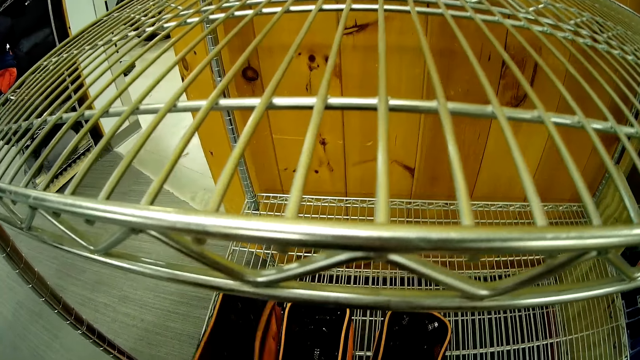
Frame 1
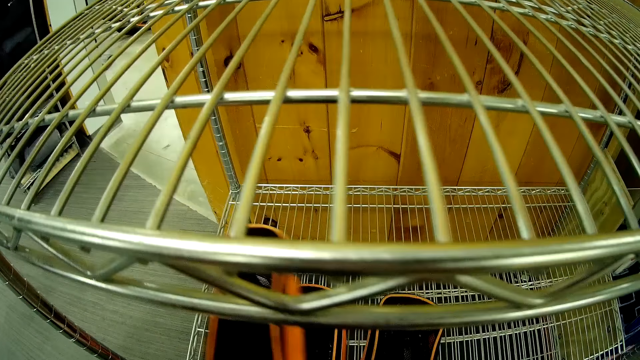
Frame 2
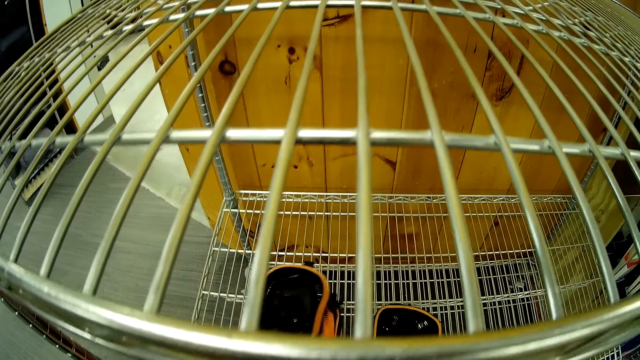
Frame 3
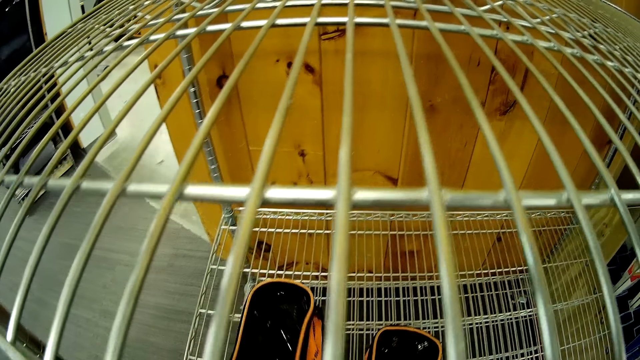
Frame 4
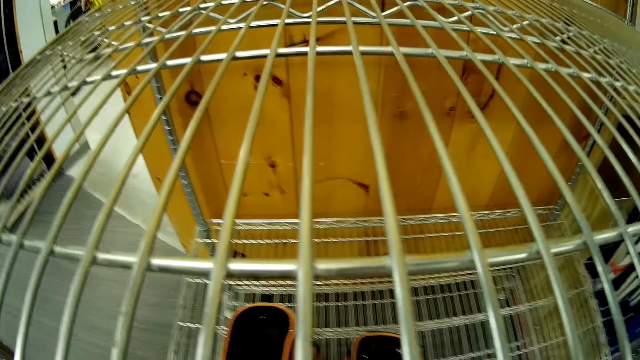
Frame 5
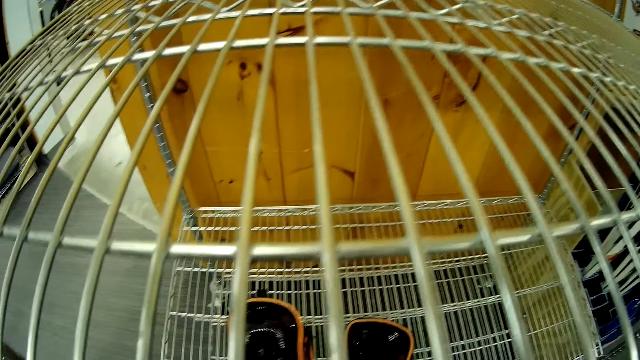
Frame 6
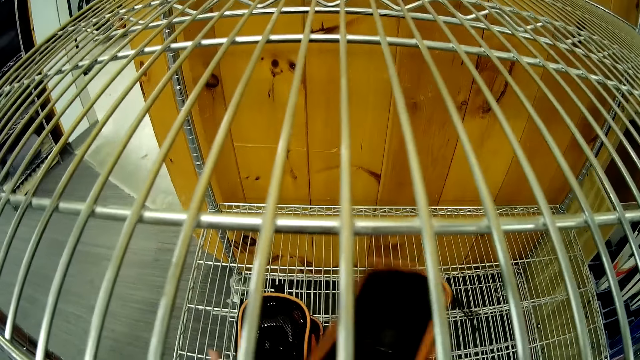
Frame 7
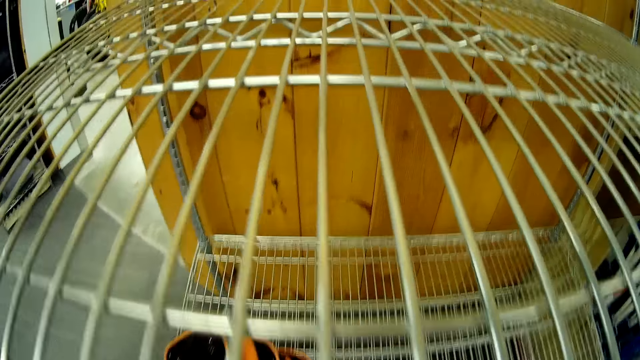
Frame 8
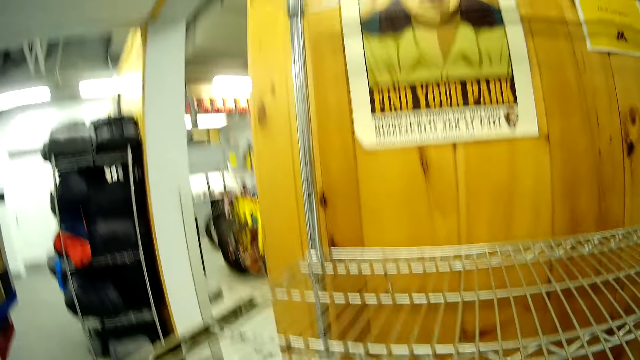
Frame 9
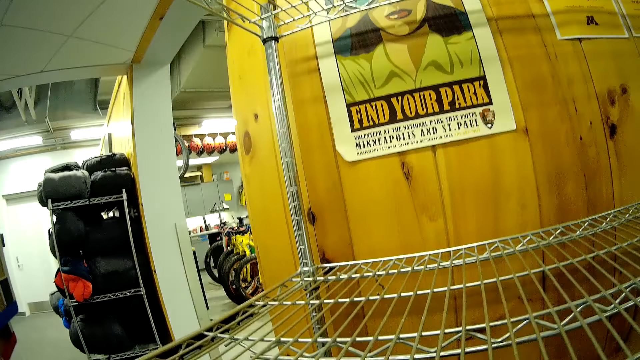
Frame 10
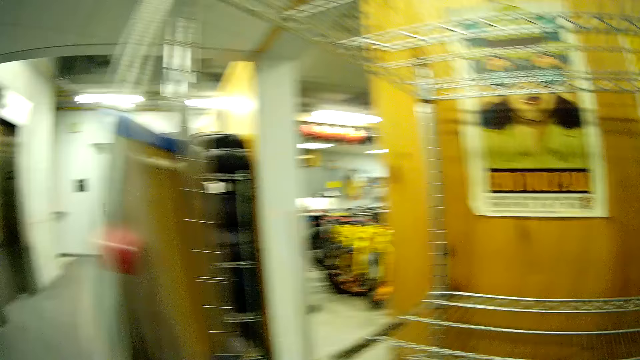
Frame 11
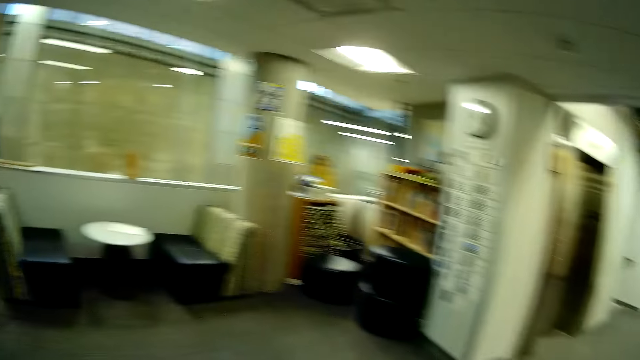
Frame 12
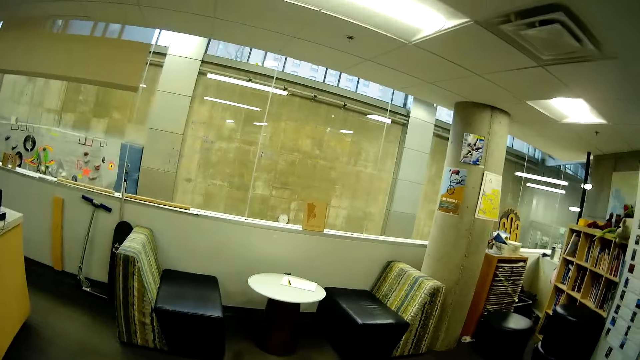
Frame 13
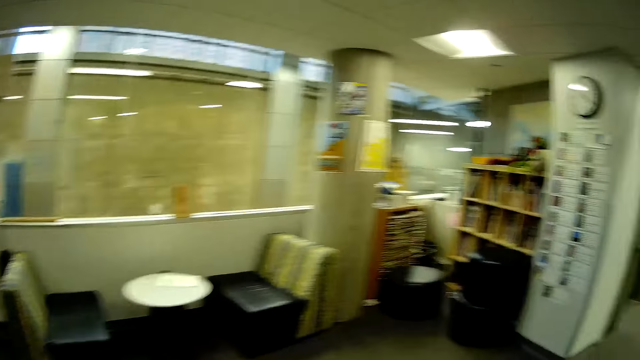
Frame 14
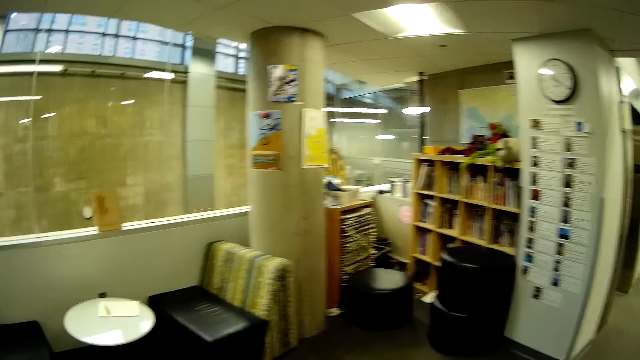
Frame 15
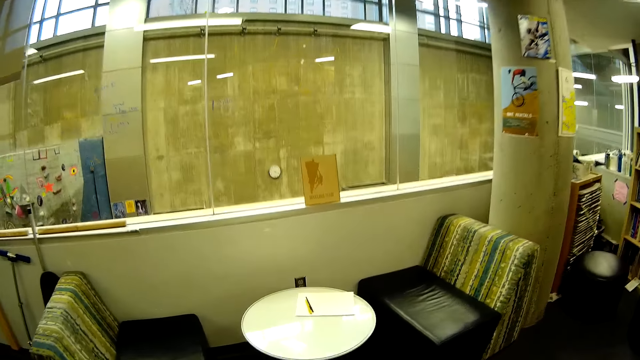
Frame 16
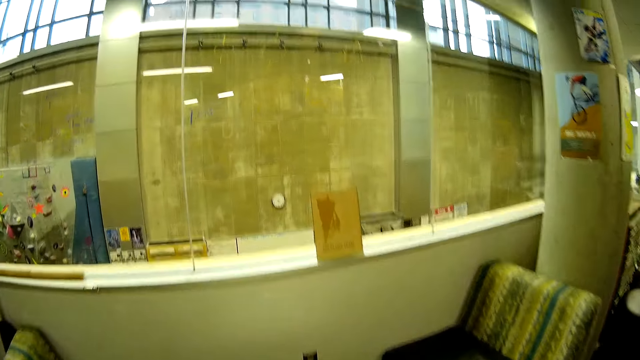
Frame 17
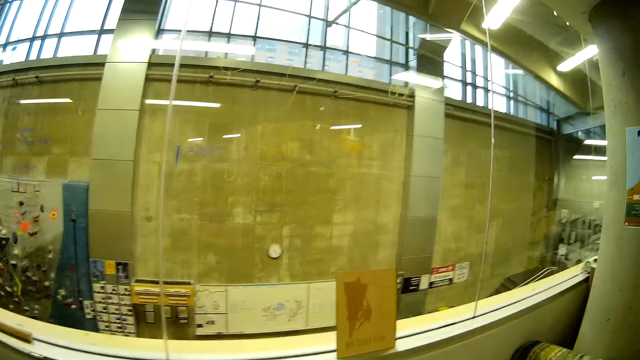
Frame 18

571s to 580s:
The camera wearer picks up some bags on the rack. They stare around. They walk towards a table in the store.

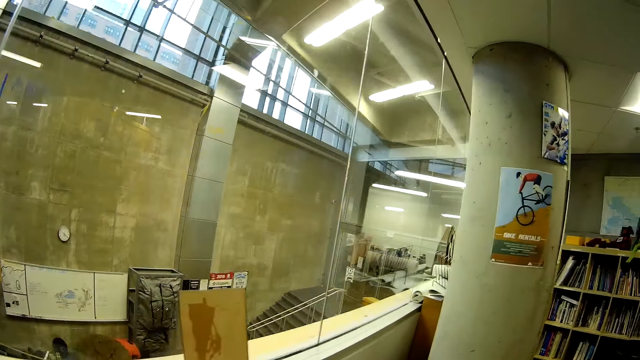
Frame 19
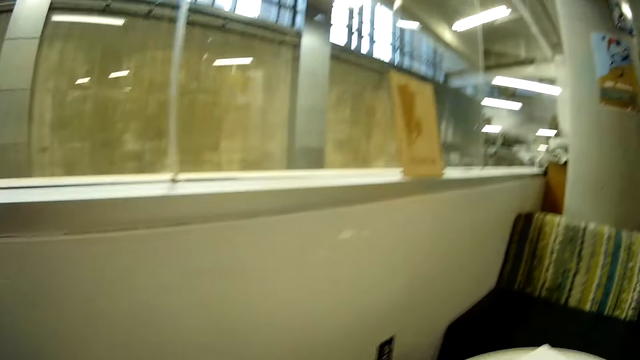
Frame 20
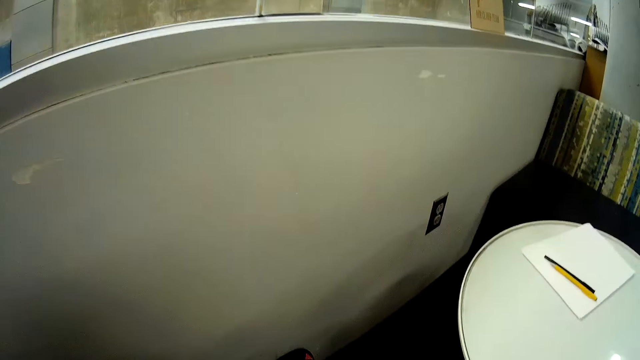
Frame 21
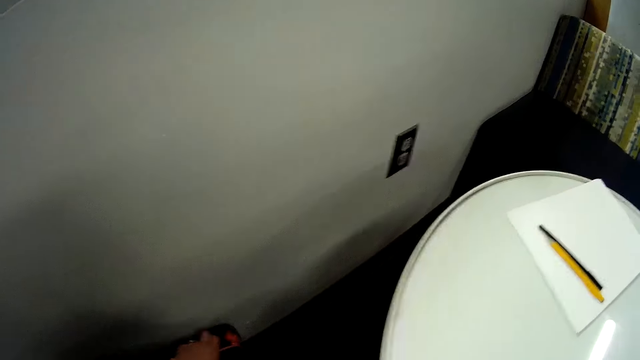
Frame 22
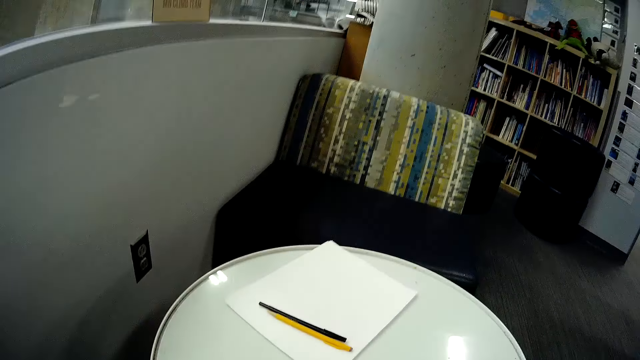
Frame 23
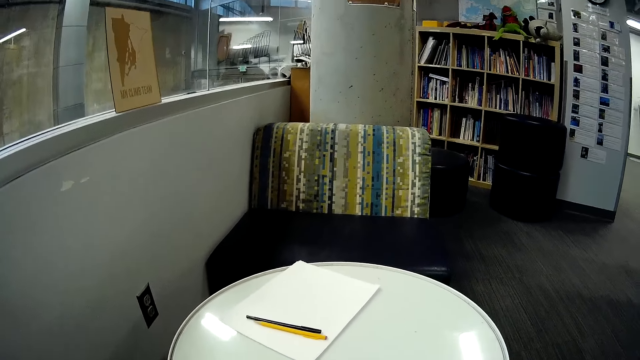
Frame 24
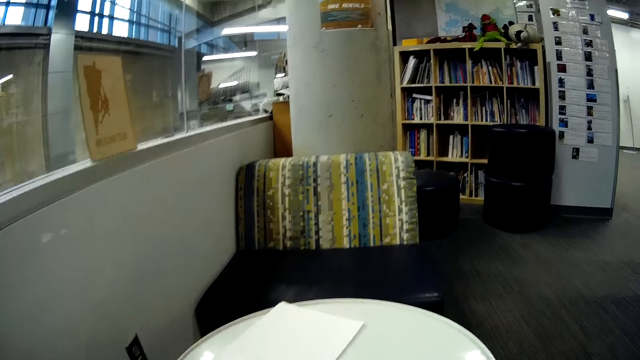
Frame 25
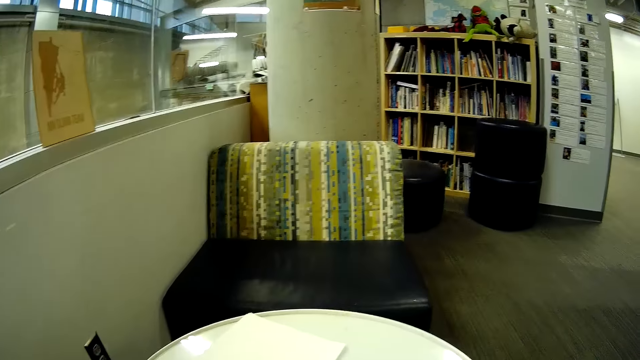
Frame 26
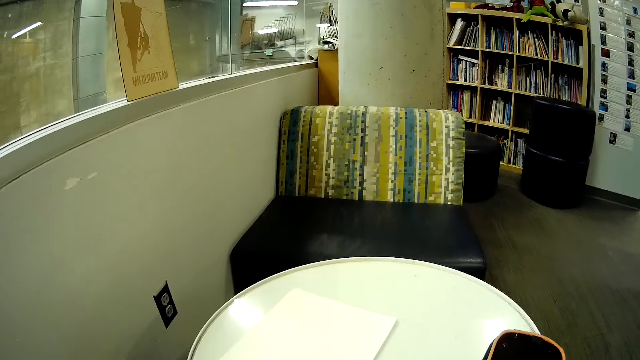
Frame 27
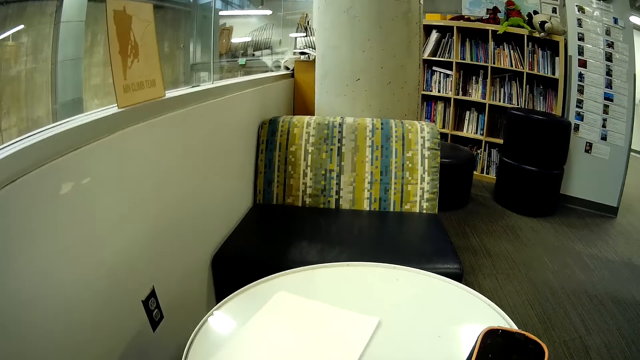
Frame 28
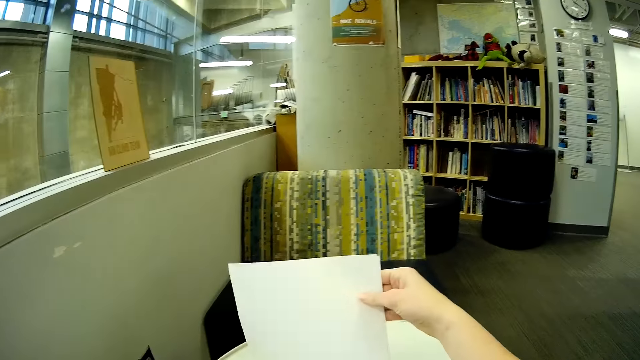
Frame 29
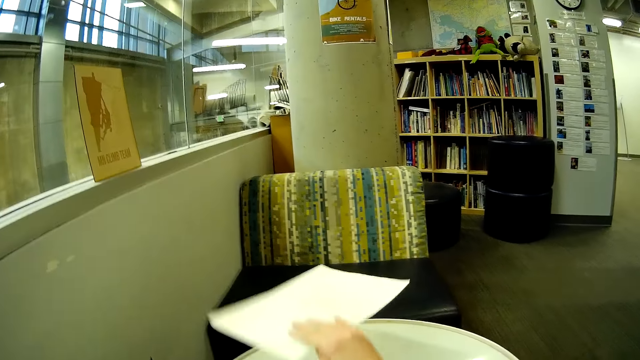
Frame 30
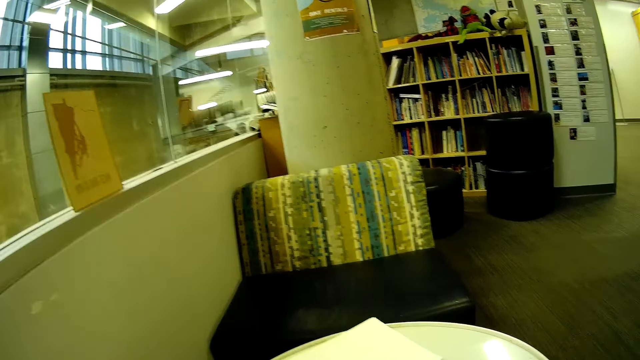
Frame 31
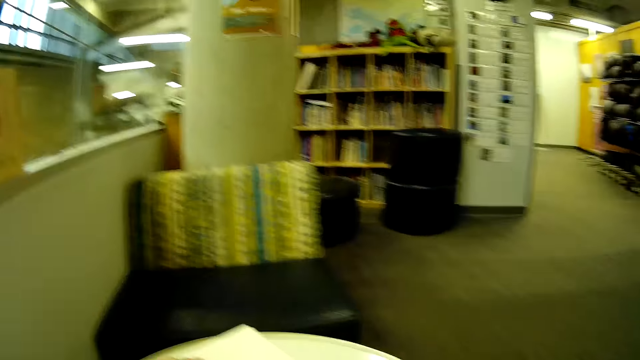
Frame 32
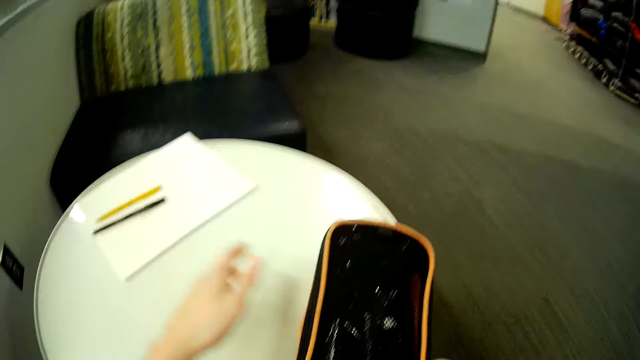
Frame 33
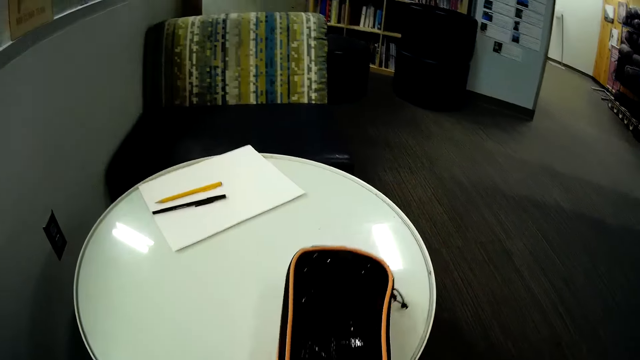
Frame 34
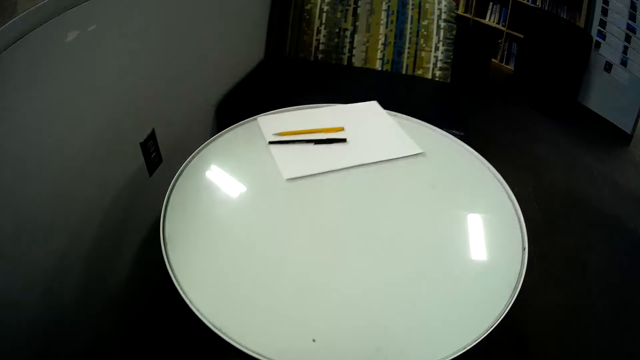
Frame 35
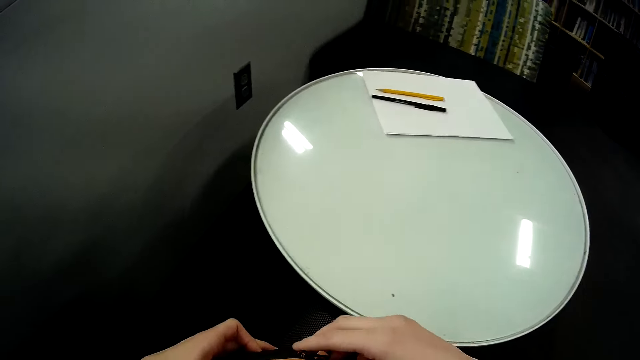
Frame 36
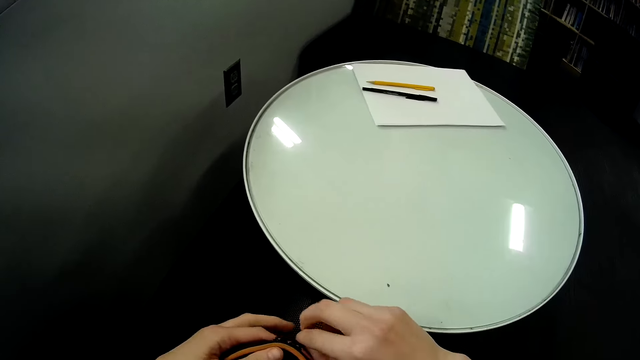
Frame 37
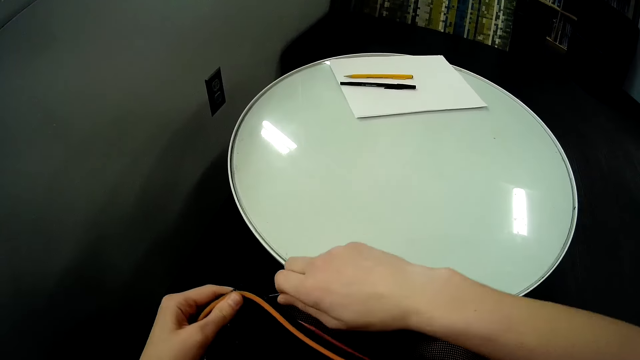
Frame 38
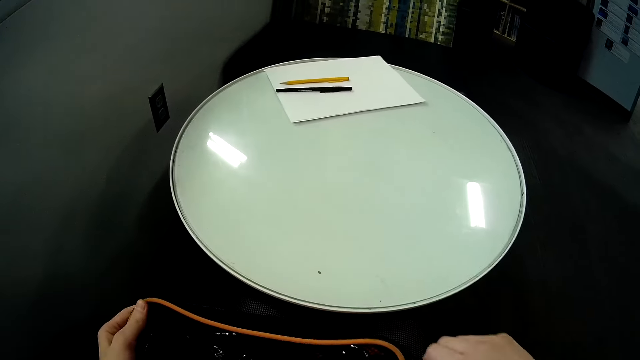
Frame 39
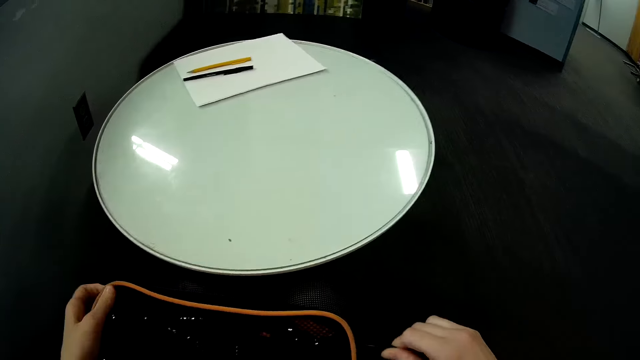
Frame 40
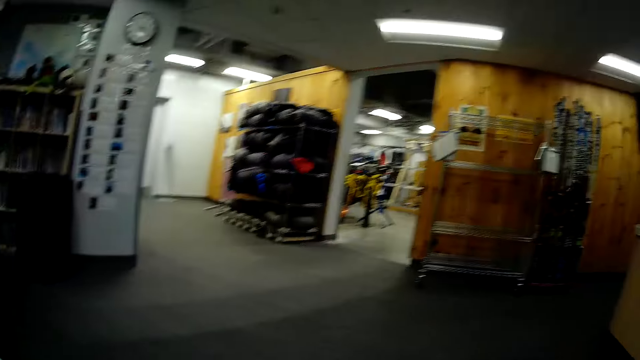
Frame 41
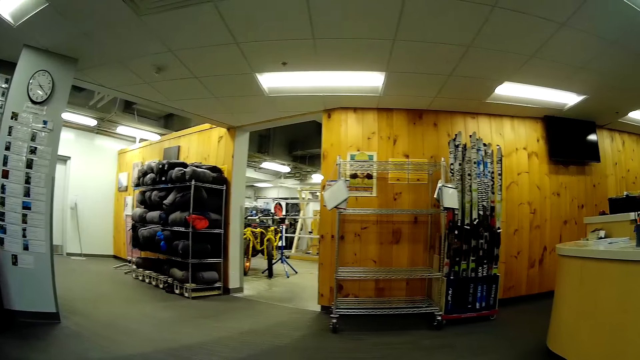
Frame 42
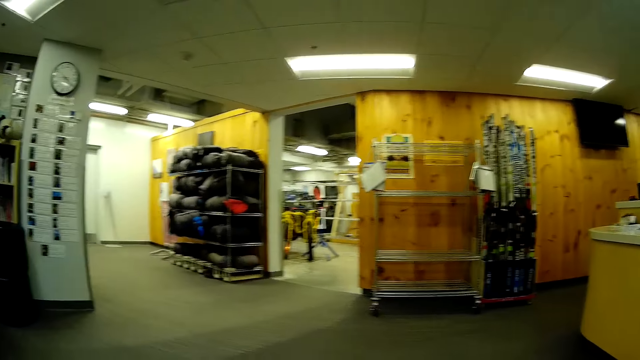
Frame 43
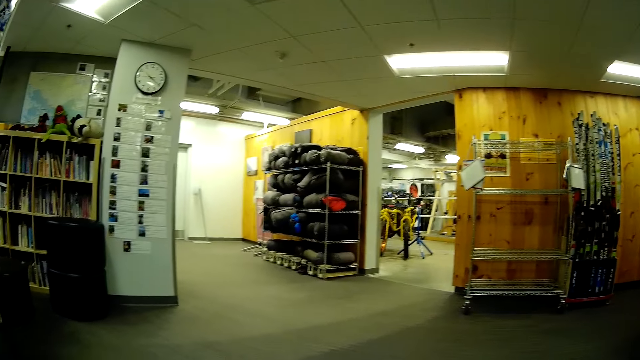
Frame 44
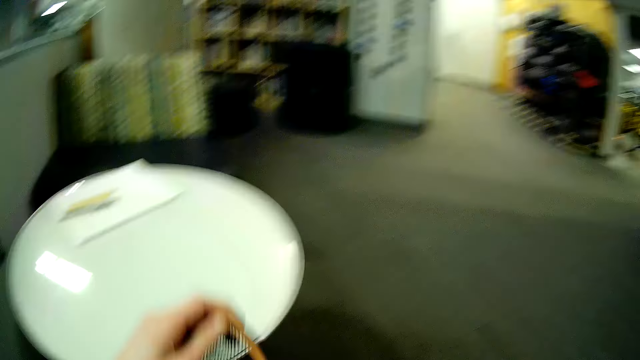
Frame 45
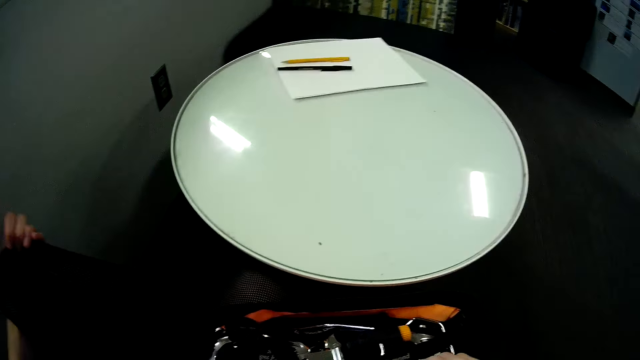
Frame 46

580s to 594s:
The camera wearer holds a paper. They pick up the paper on the table. They drop the paper on the table. They take the bag off the table. They unzip the bag. They stare around.
